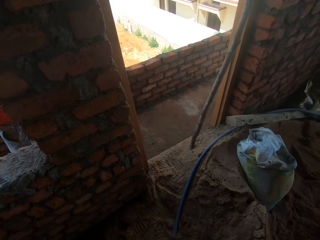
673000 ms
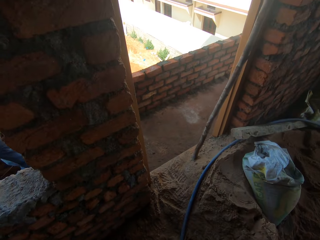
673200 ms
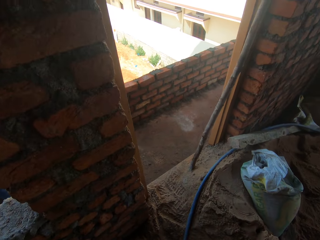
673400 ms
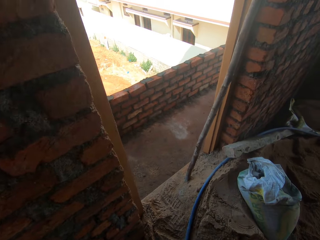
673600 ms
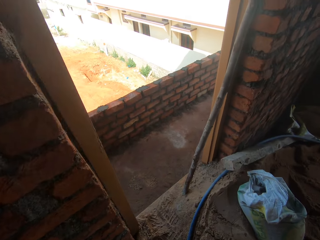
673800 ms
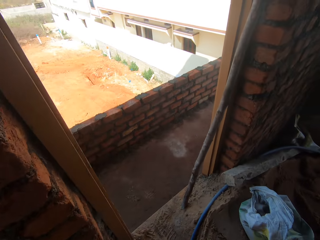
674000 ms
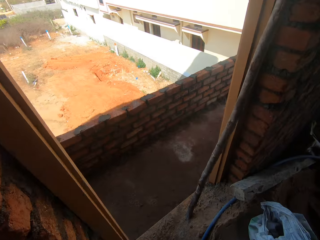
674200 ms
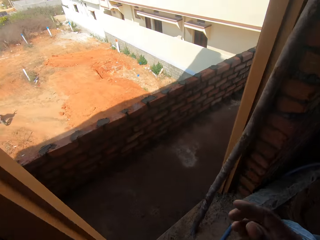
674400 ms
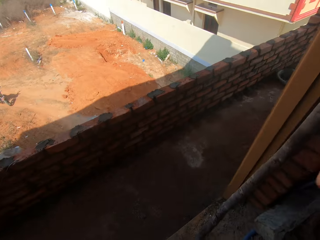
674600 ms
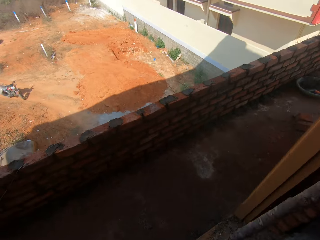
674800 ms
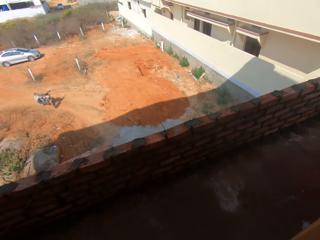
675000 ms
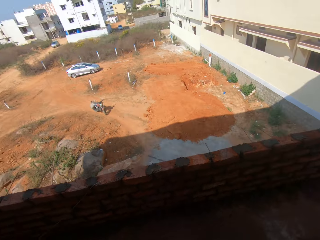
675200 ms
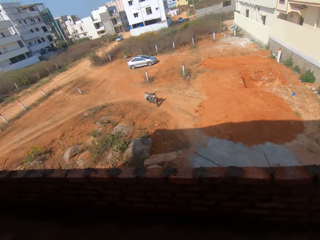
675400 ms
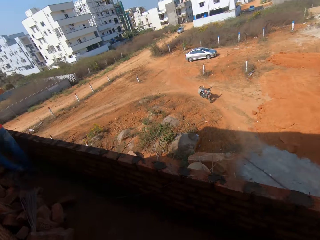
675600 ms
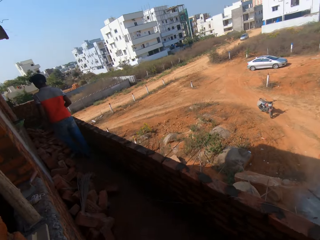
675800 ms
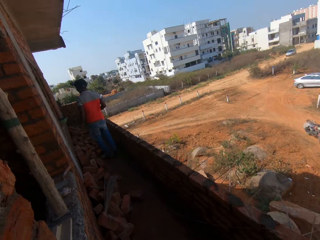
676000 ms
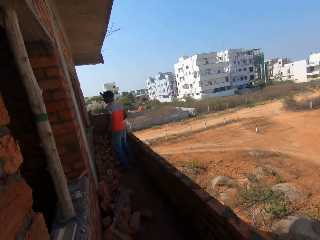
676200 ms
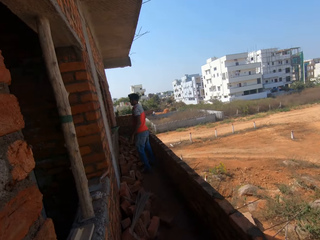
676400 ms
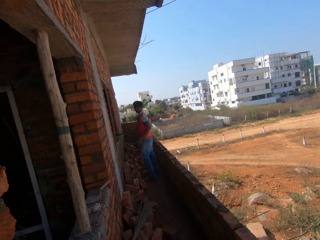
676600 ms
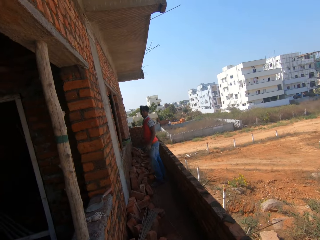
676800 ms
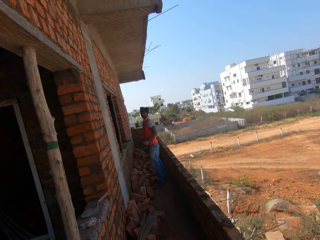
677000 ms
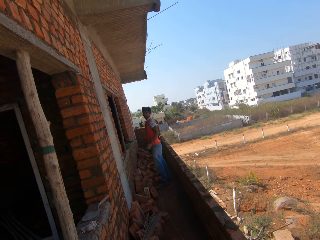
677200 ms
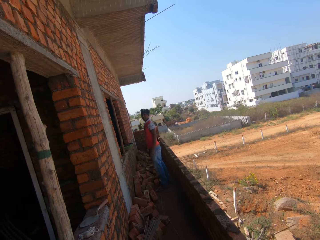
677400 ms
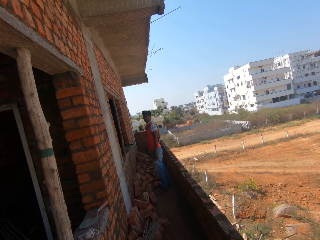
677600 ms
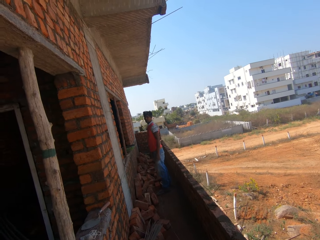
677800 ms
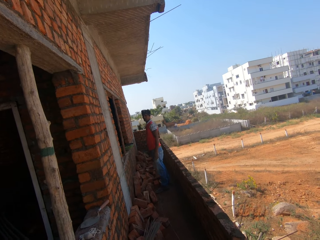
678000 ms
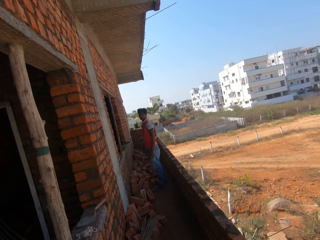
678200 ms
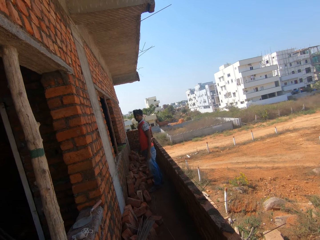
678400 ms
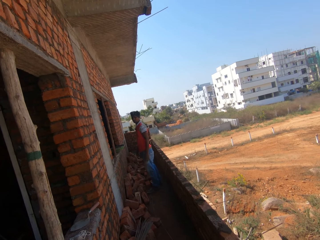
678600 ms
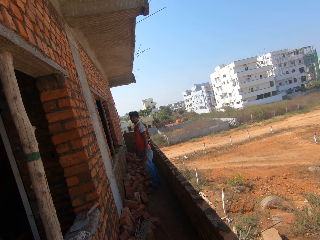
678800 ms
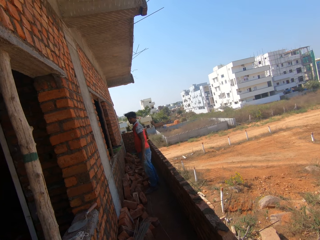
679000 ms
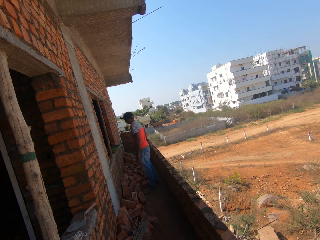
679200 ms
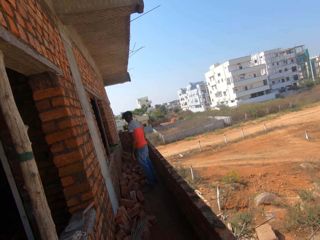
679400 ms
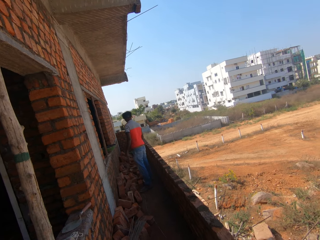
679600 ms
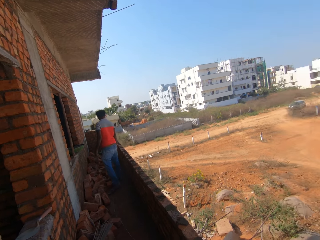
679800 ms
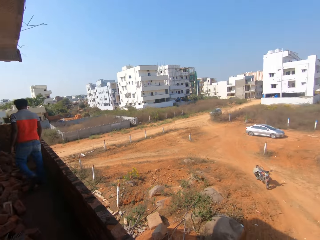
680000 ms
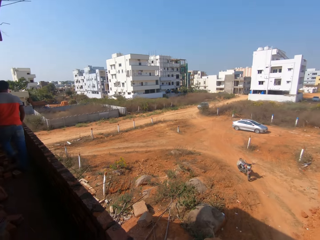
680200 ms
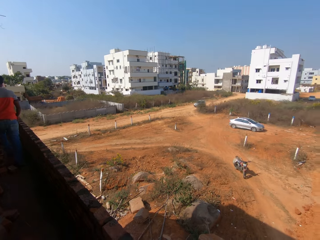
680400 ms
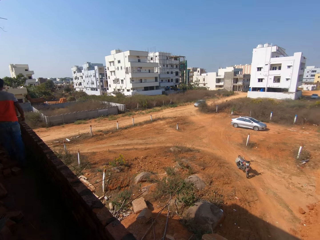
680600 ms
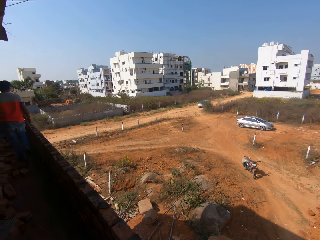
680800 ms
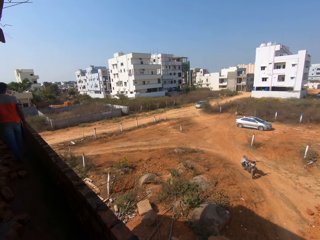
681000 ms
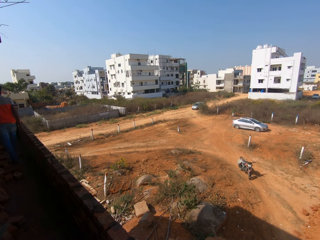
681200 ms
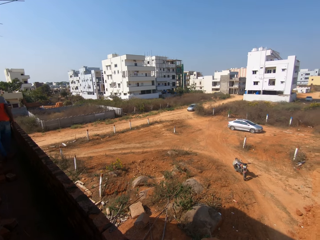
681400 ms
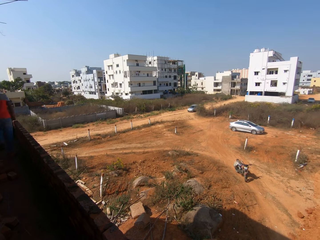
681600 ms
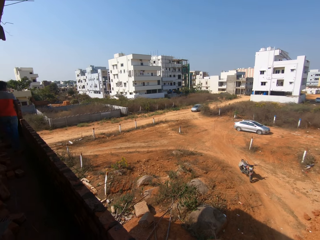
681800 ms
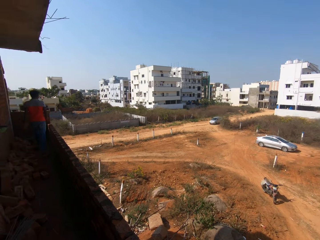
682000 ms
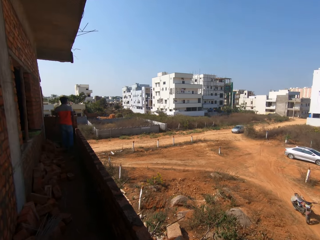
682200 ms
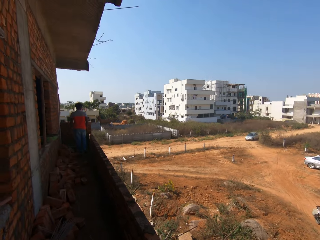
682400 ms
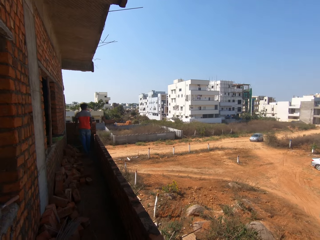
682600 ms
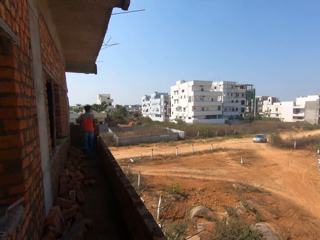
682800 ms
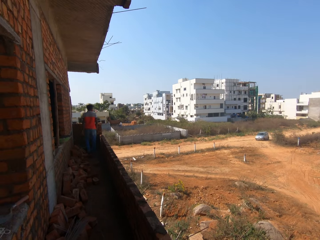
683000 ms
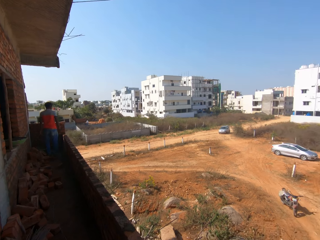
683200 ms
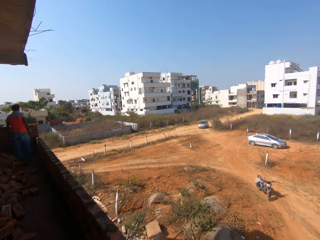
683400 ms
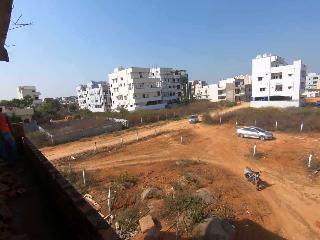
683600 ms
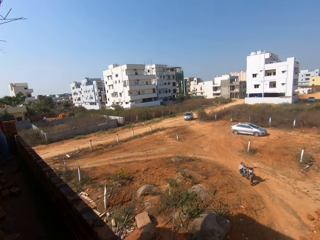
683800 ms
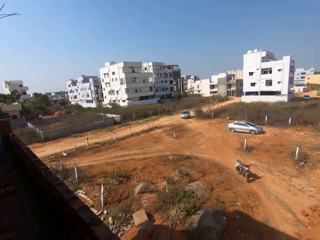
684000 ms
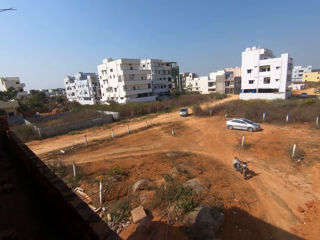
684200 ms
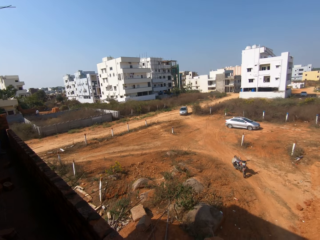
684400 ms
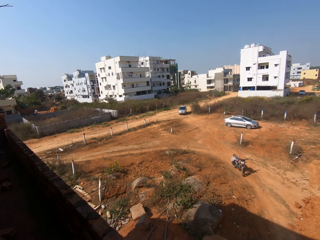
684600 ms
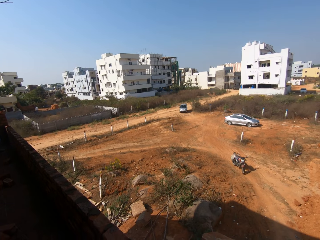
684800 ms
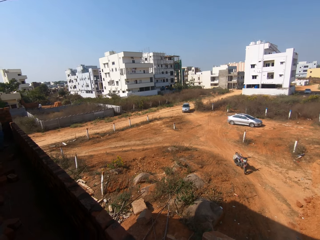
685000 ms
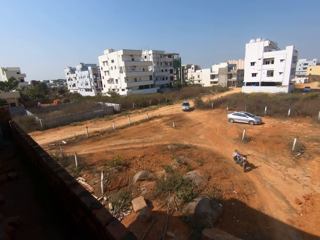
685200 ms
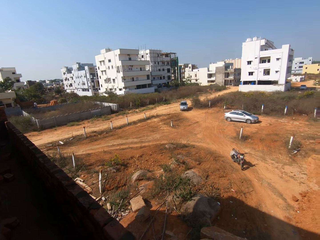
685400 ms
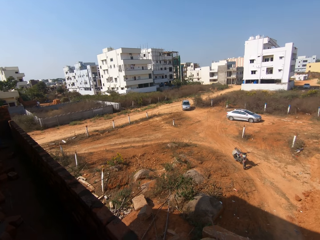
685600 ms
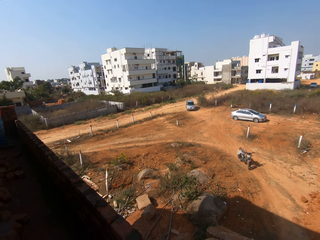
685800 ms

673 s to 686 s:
The camera wearer looks around. They walk in the room. They interact with the man. They look at the man. They look around. They look at the compound.

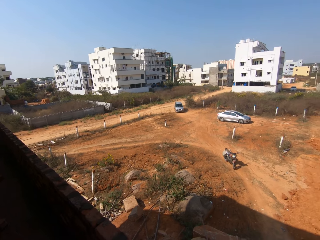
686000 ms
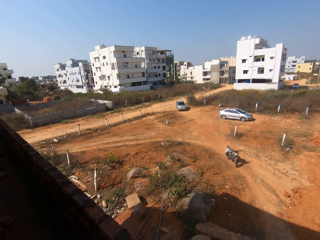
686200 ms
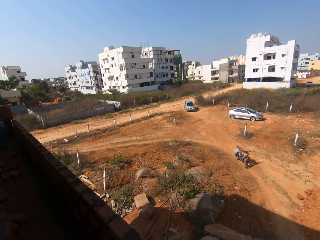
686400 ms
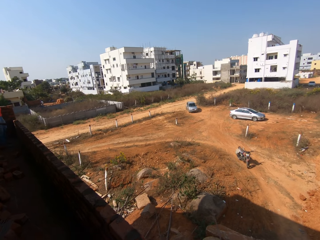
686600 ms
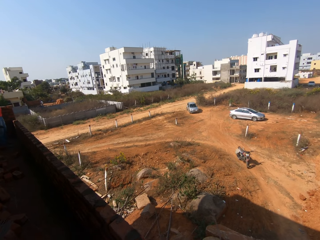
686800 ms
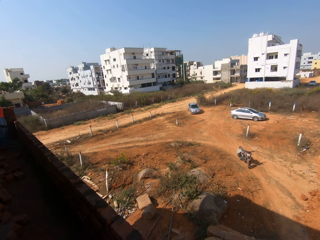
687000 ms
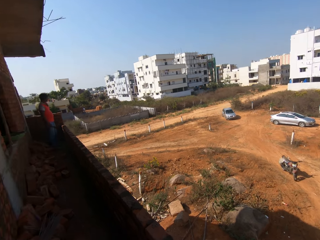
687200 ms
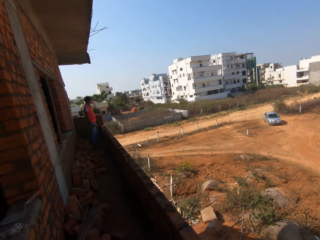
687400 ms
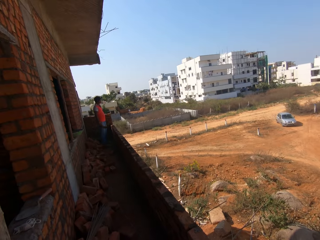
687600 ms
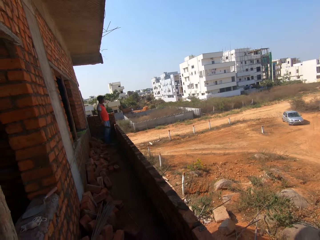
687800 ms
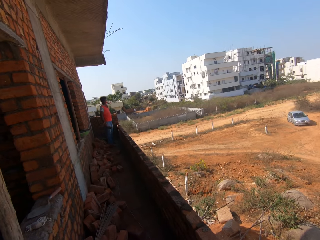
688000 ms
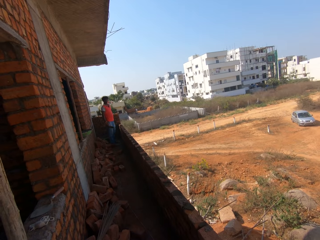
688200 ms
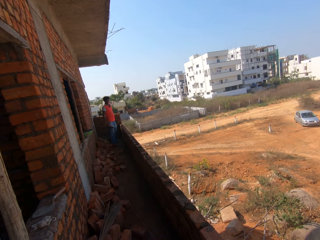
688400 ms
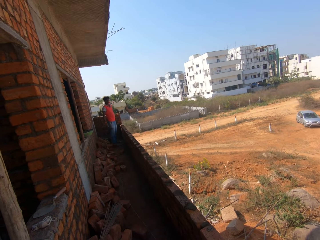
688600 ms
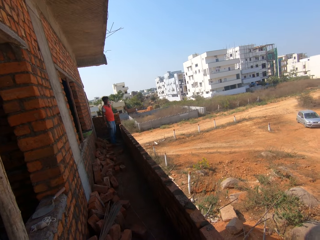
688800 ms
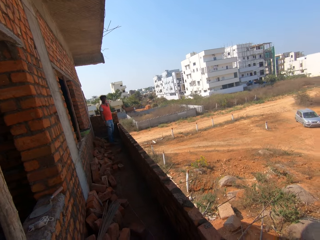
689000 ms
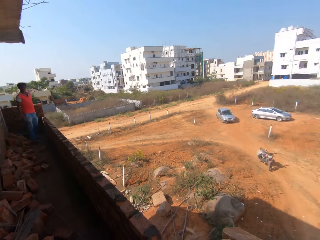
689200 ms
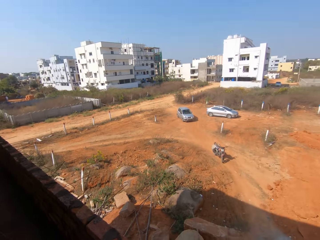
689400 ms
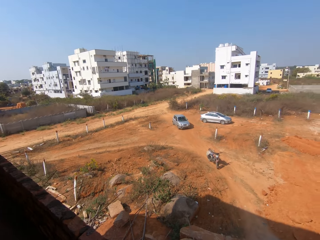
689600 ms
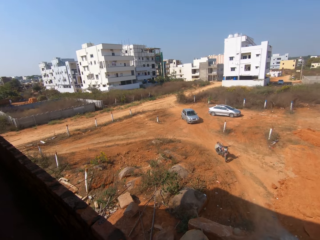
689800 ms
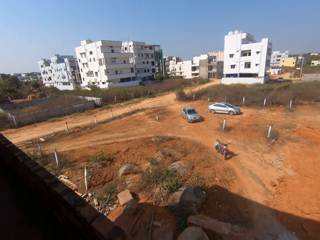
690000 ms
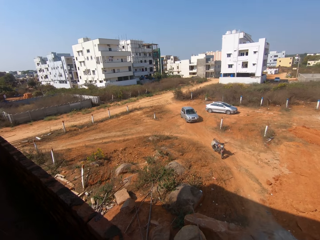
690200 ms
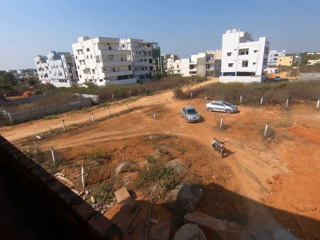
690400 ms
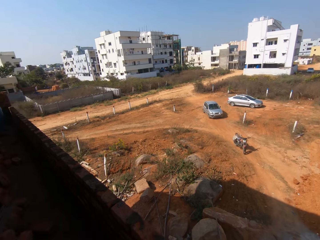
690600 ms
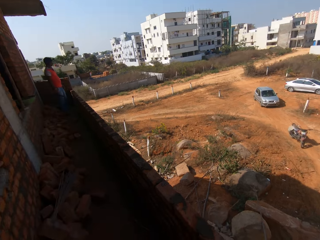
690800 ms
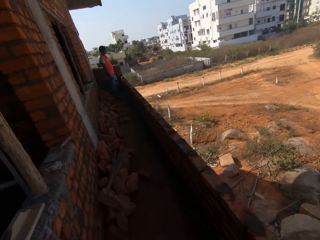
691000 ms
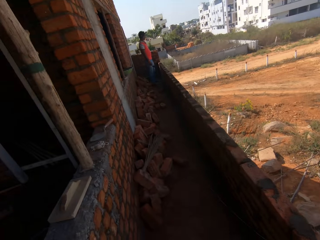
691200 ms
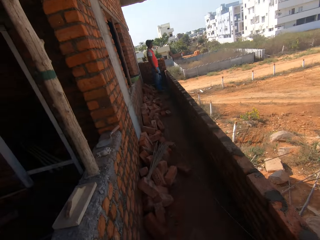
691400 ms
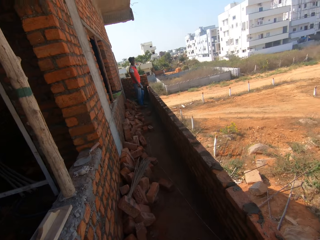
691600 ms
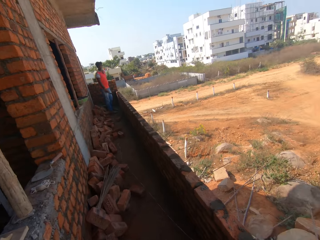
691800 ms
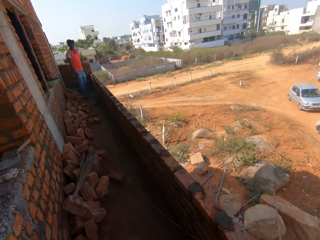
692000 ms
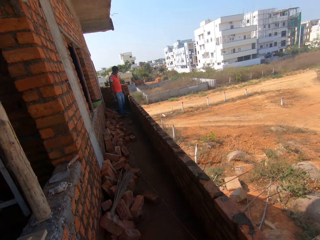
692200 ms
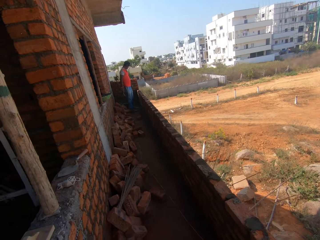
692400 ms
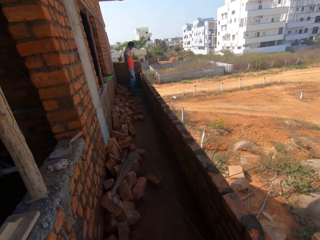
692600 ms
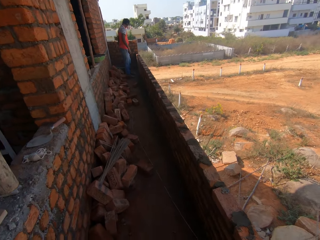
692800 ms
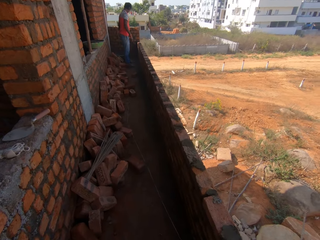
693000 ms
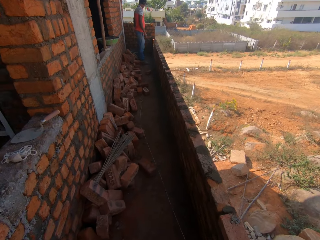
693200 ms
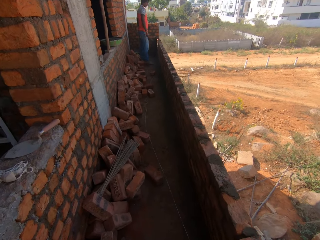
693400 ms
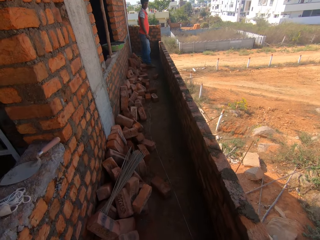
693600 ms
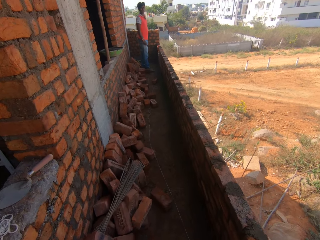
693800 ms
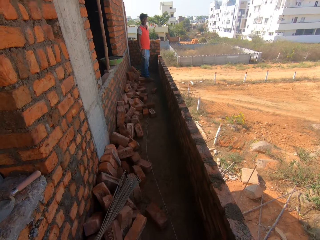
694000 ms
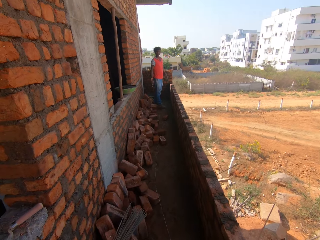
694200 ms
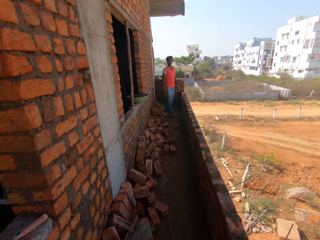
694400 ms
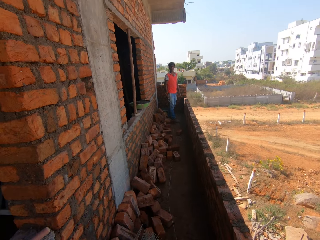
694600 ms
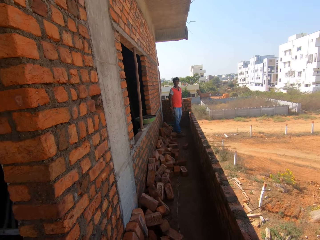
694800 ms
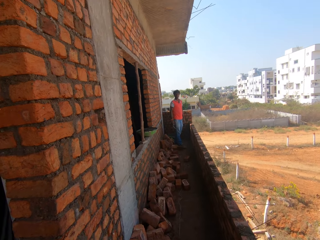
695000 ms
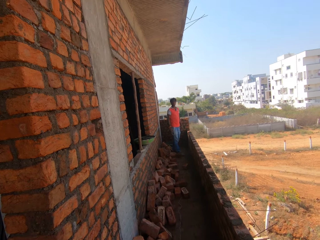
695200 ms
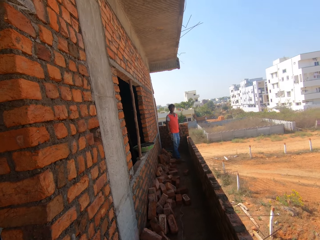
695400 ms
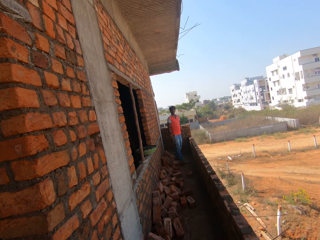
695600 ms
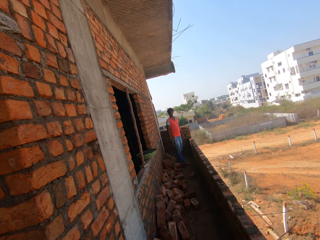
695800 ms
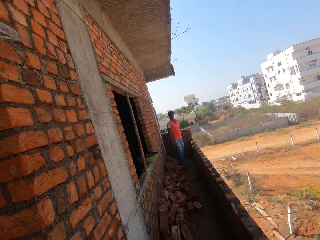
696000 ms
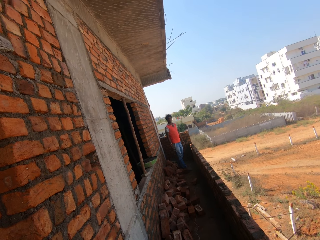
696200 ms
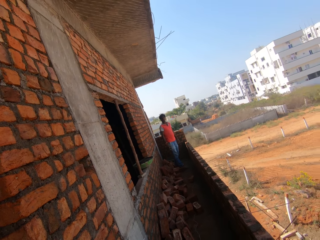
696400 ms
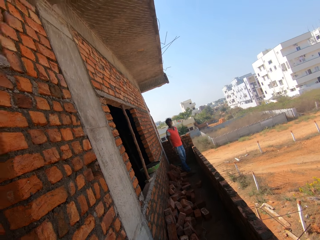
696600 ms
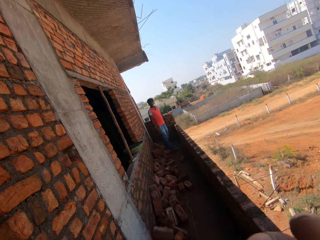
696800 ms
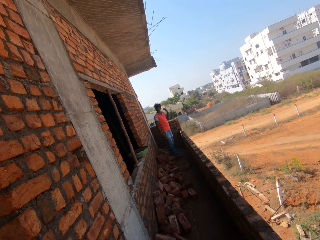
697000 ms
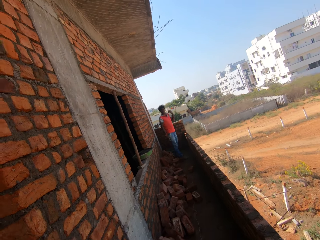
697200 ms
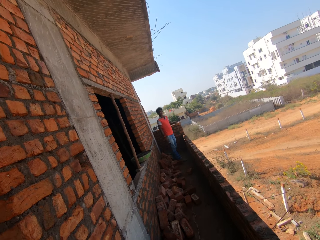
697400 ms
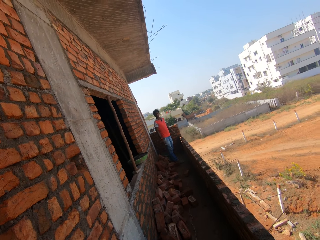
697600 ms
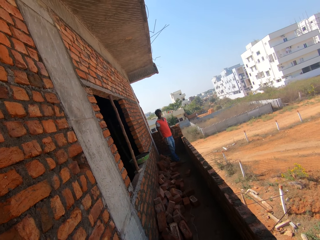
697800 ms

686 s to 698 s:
The camera wearer walks in the balcony. They interact with the man.
